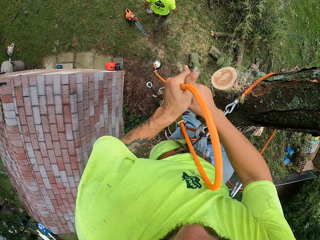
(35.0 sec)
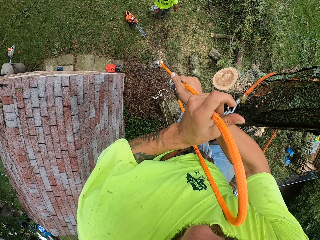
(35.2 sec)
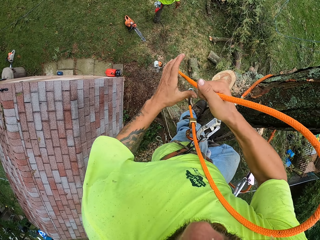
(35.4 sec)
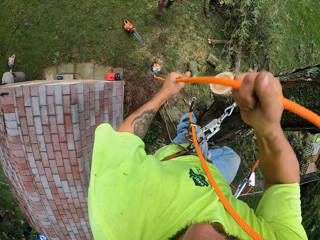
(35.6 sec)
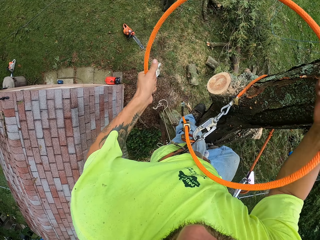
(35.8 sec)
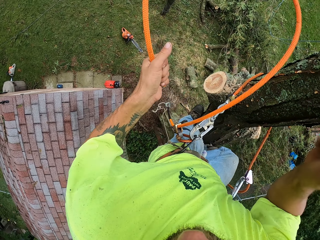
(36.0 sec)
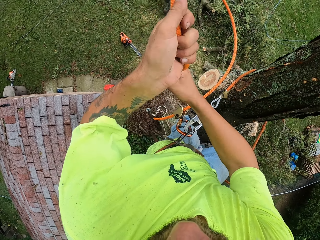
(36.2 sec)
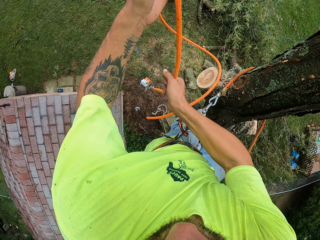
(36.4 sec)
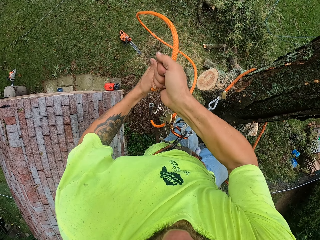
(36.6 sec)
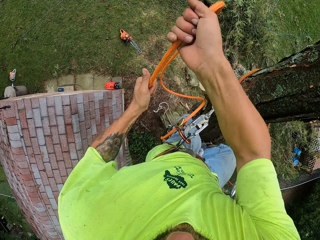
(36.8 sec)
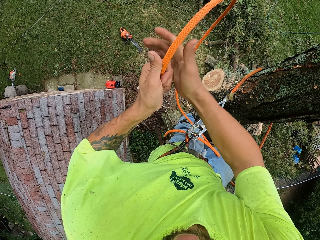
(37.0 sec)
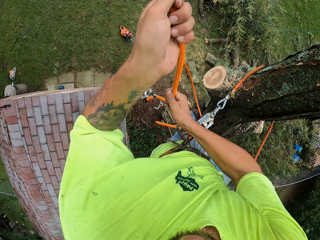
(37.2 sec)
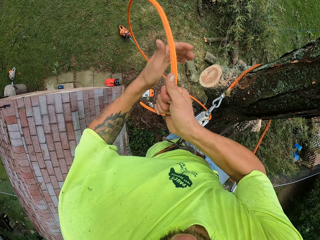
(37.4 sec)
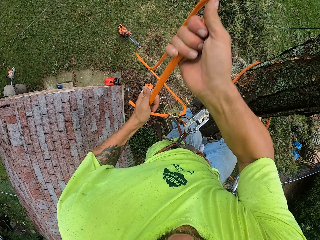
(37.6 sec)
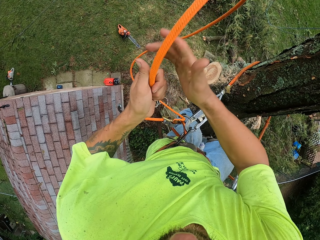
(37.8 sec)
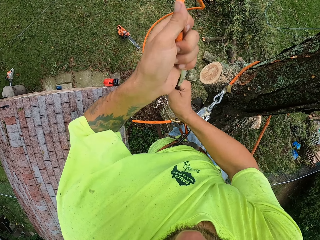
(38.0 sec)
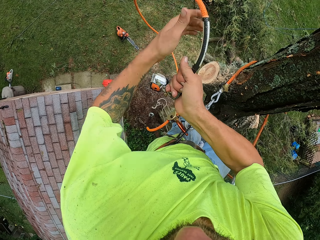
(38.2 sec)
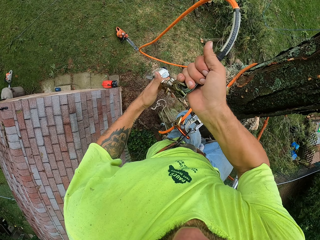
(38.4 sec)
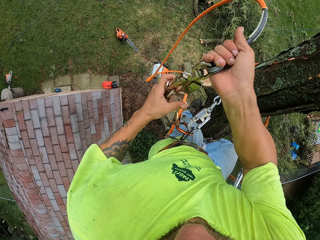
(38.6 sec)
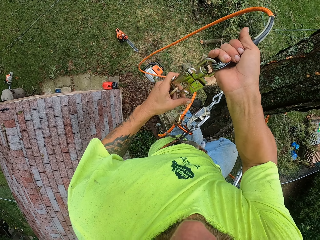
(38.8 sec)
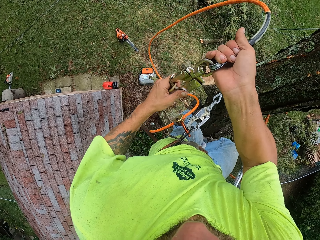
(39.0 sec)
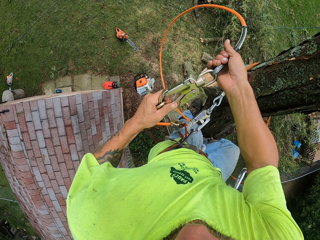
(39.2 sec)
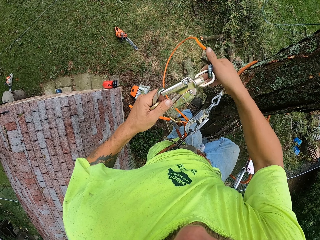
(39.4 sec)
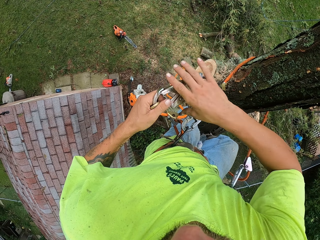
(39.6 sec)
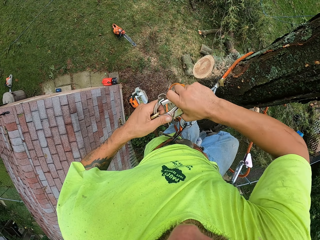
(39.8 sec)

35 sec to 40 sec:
The camera wearer pulls the rope. He unhooks the chainsaw from the rope with both hands.

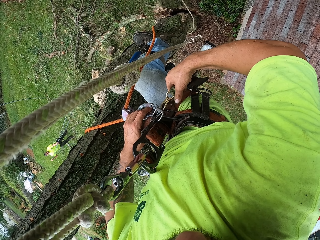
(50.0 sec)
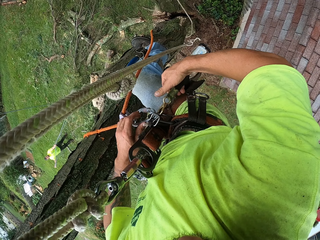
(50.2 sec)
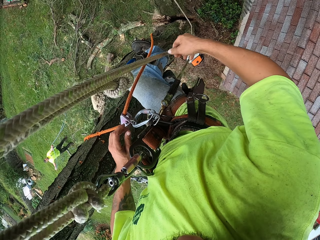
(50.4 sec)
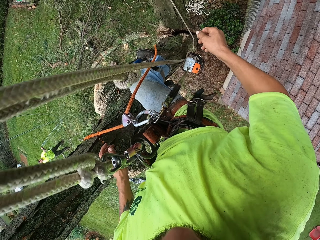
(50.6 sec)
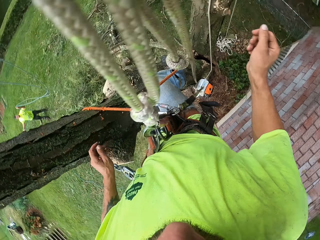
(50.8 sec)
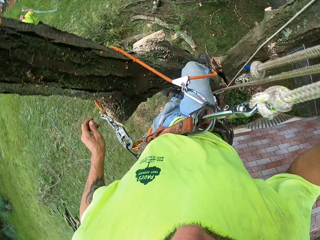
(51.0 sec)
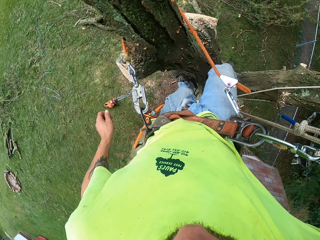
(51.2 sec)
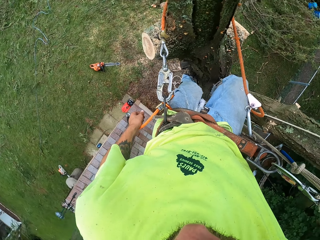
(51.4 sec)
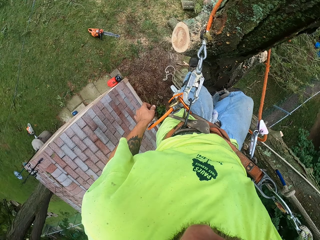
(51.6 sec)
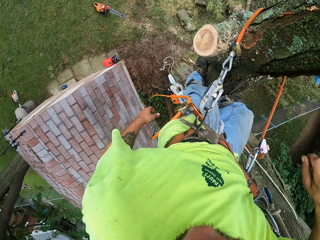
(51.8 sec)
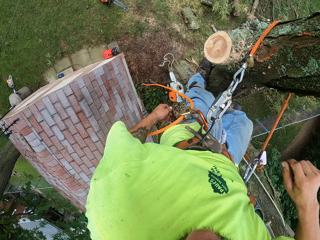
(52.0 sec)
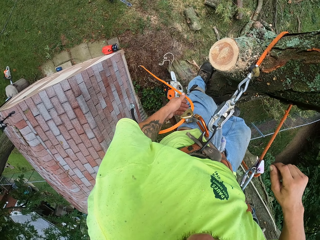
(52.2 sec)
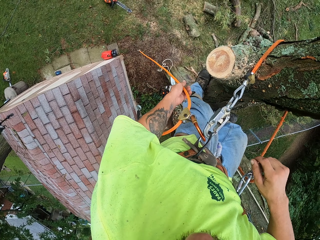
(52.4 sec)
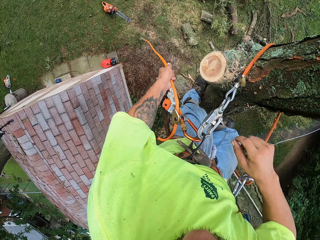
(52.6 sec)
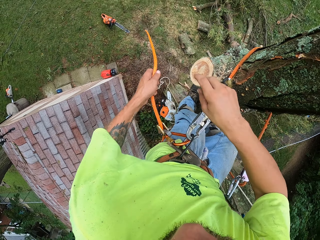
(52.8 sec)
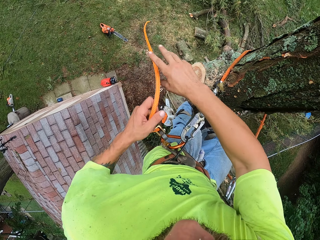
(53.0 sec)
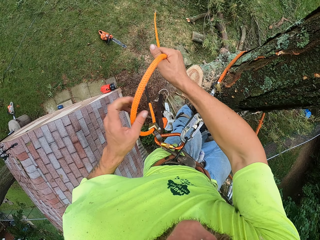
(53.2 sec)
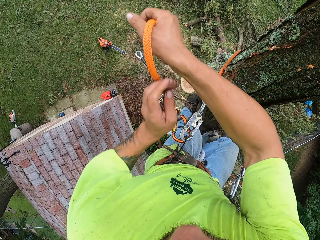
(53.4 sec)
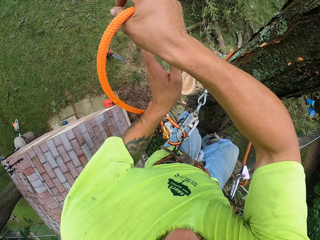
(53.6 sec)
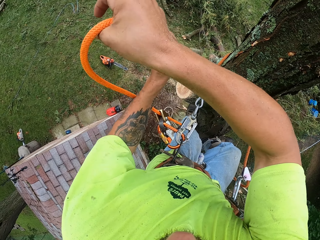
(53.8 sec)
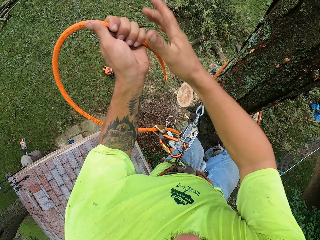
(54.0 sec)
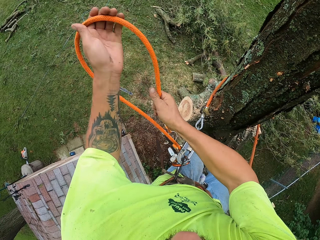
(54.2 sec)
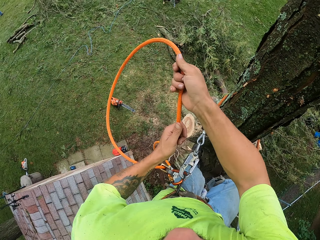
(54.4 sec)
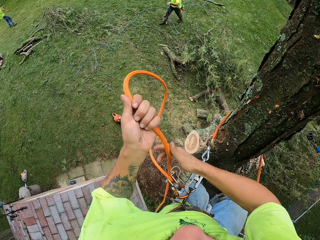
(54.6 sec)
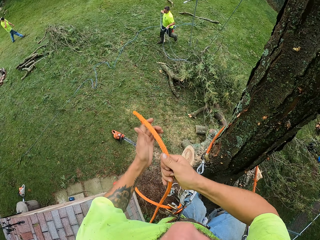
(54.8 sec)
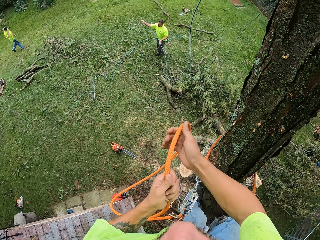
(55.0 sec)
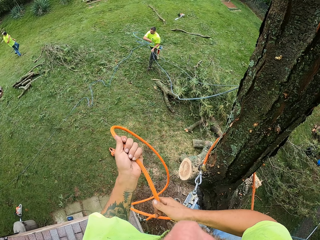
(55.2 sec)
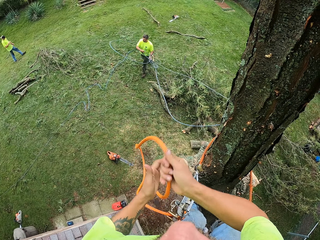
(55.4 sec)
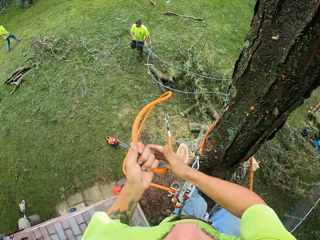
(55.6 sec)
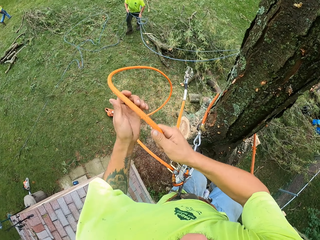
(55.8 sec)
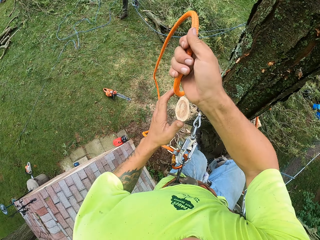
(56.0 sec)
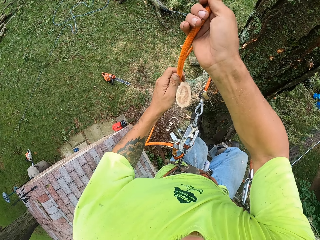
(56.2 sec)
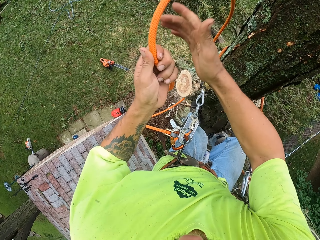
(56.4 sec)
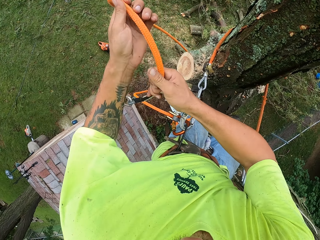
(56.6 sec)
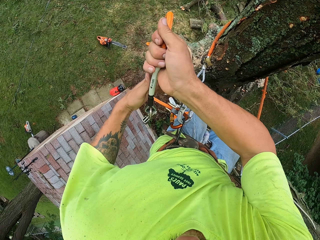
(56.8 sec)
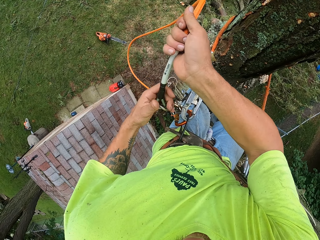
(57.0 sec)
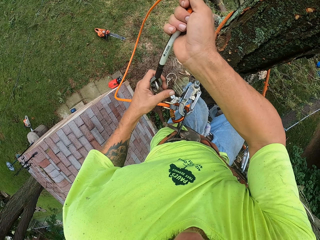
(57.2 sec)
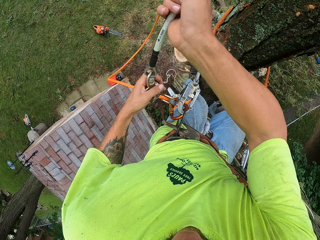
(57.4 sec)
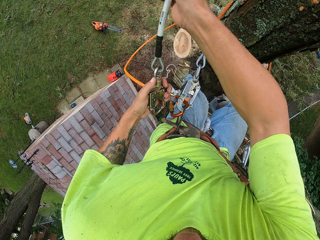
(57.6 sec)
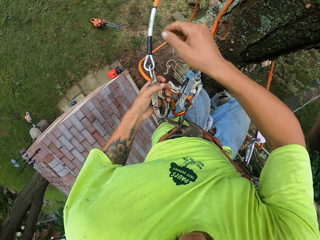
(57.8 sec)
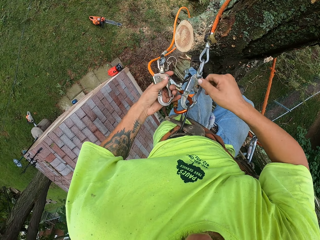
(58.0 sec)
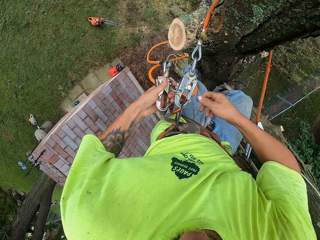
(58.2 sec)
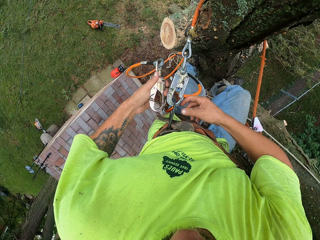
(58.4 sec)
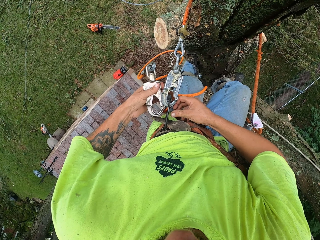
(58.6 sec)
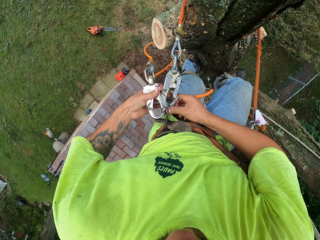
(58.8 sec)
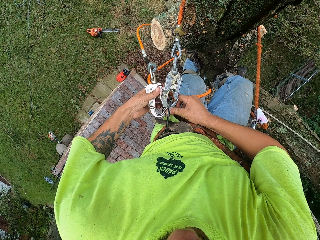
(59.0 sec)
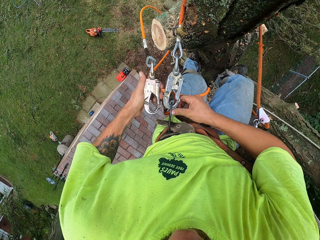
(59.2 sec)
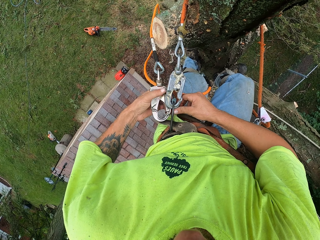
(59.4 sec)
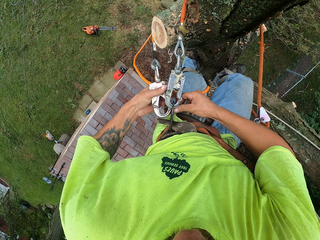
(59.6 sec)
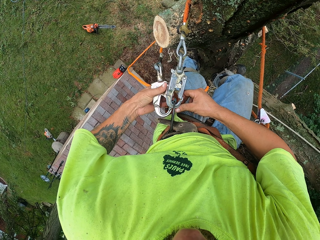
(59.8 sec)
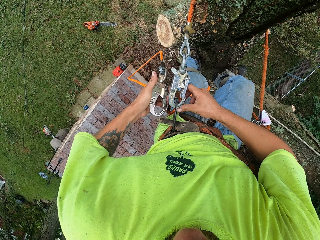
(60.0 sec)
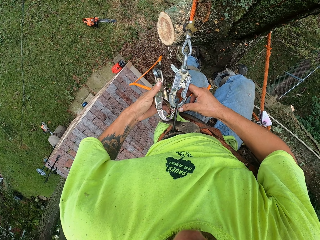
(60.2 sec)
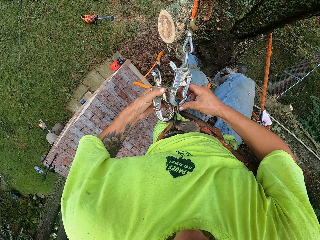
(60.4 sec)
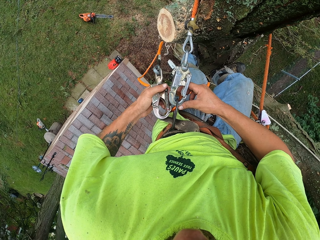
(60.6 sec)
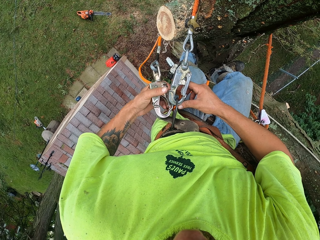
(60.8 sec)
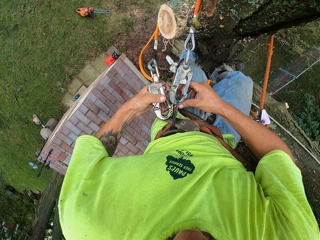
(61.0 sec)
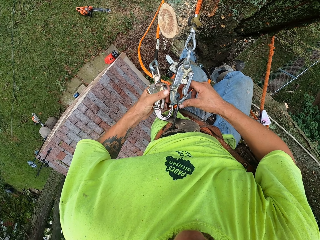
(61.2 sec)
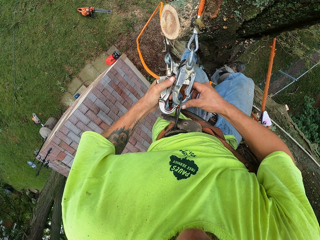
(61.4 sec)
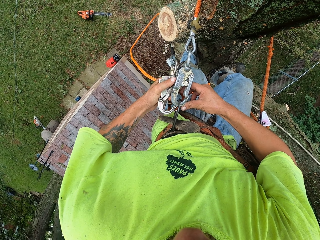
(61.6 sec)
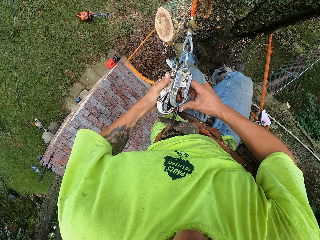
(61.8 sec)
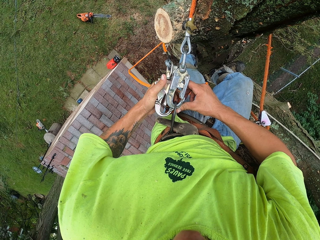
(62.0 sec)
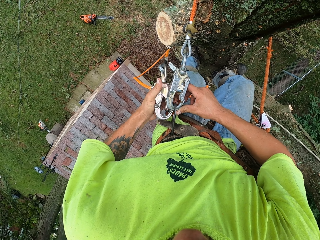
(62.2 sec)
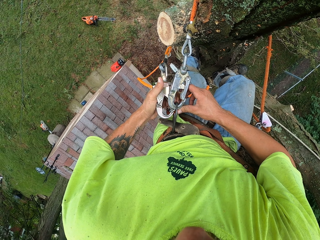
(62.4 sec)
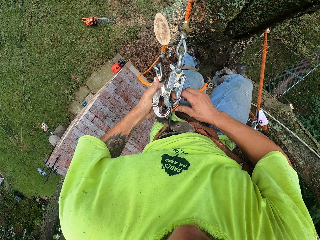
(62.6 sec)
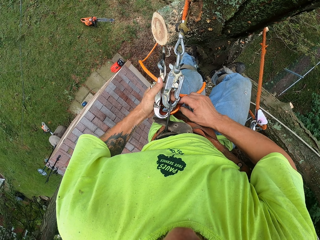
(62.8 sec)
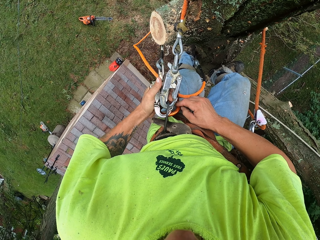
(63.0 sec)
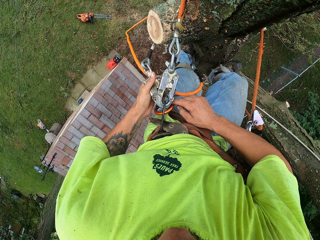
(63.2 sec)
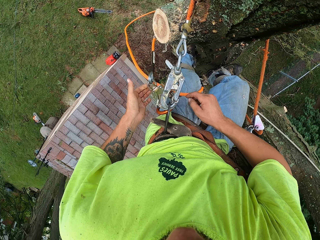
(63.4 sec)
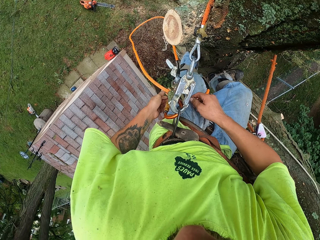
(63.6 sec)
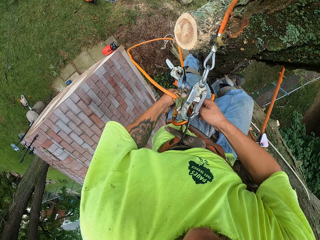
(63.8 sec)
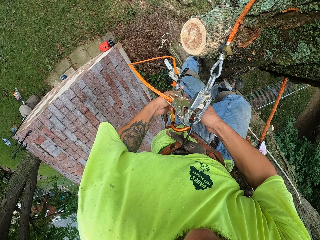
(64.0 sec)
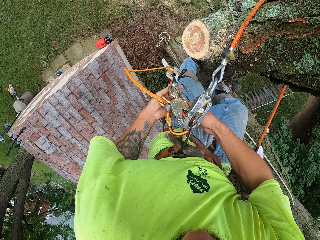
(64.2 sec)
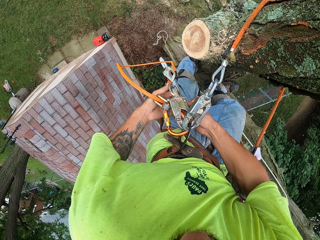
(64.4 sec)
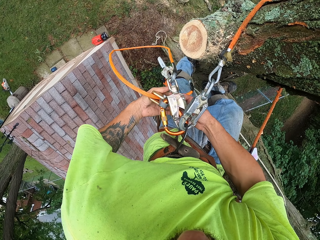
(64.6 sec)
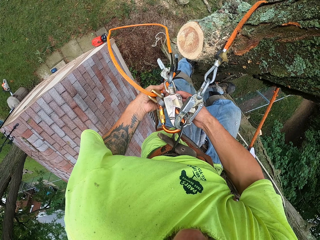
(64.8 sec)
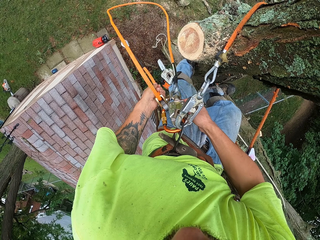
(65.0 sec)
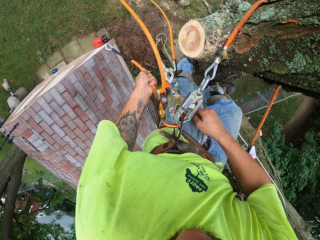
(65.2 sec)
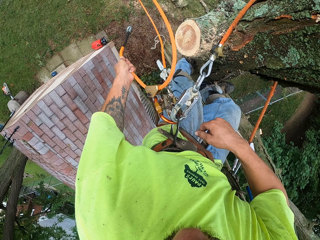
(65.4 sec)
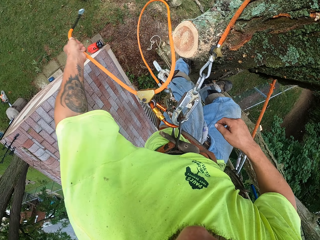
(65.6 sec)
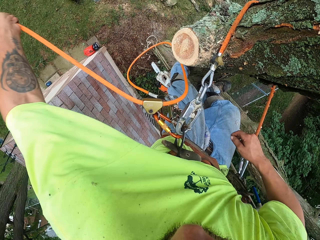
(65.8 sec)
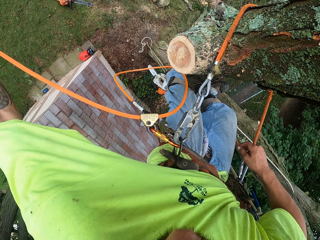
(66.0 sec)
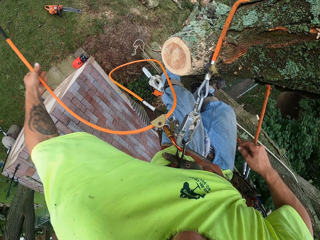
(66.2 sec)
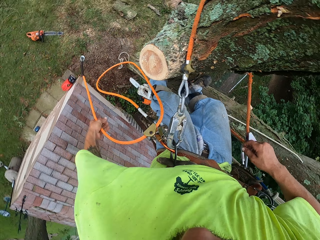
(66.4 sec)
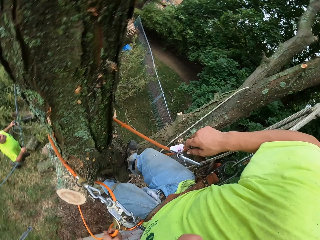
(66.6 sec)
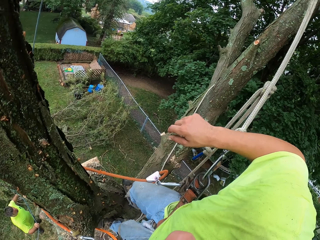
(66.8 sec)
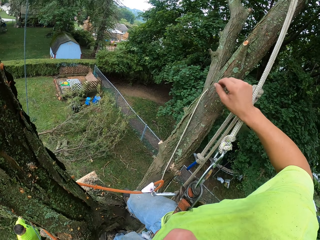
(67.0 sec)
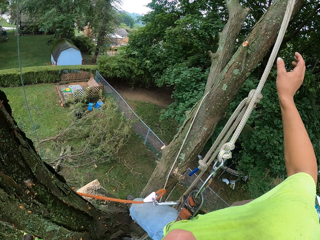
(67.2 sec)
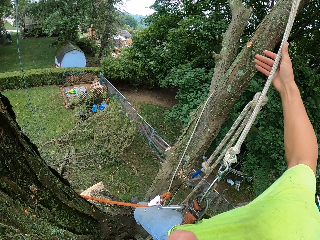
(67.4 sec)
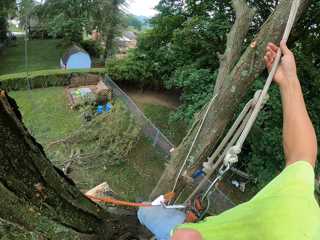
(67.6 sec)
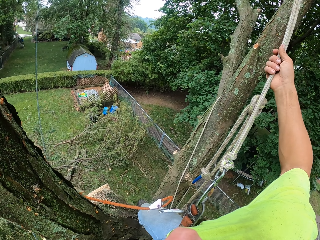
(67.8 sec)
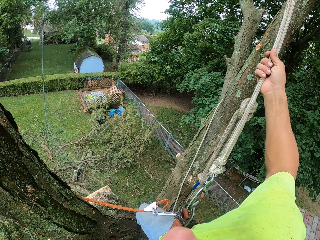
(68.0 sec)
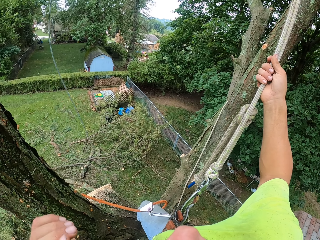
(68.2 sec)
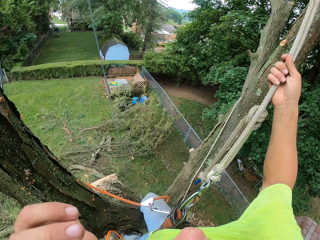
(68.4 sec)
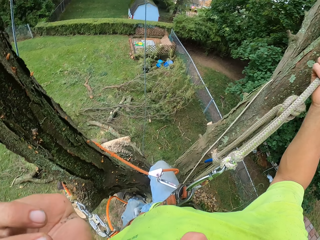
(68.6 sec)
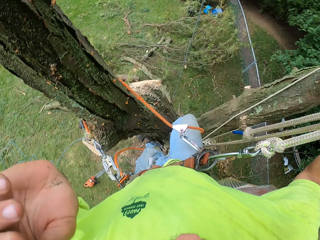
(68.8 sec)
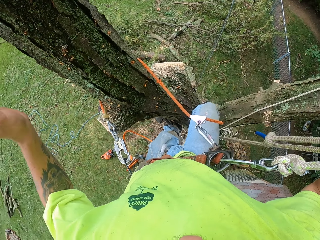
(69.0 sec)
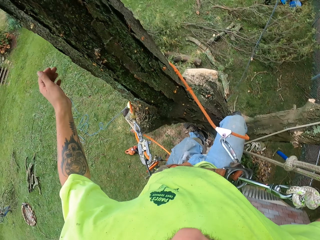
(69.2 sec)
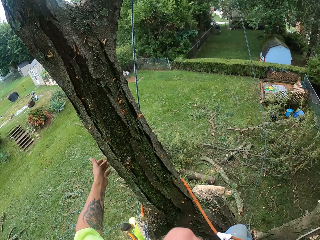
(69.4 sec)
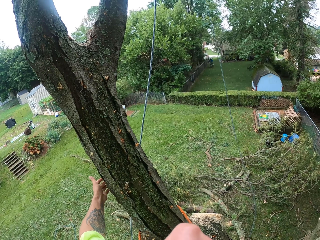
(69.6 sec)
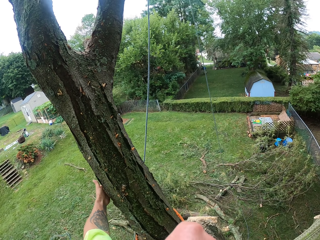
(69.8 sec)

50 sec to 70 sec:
The camera wearer pulls the rope up the tree with both hands. He looks around. A man throws the rope. Another man walks. The camera wearer pulls the rope. He hooks the rope to a tree climbing rope to the waist kit with both hands. He pulls the rope with his left hand. He holds the rope with his right hand. He touches his face with his left hand. He touches the tree with his left hand.
